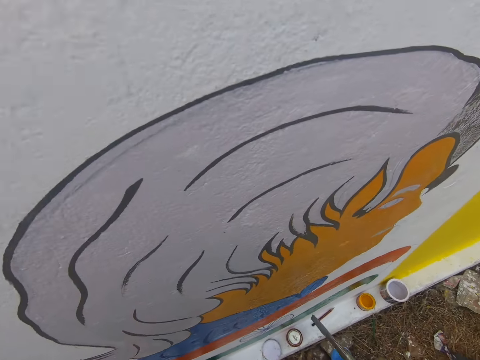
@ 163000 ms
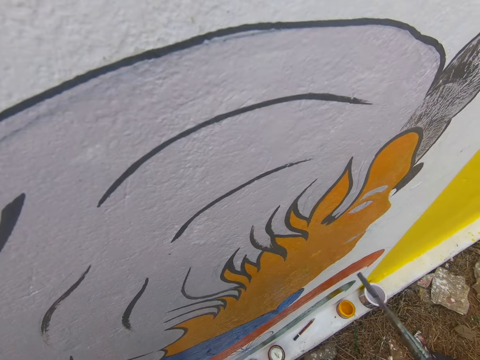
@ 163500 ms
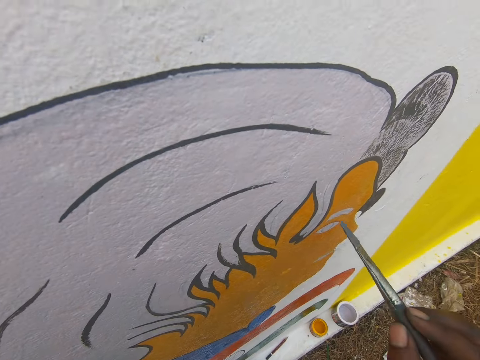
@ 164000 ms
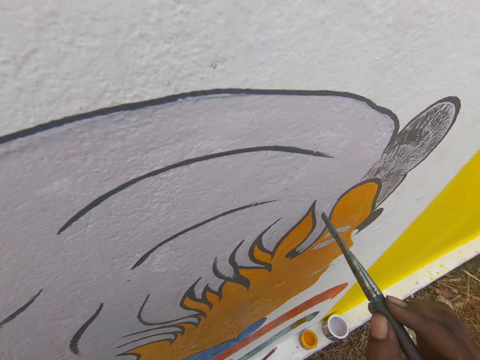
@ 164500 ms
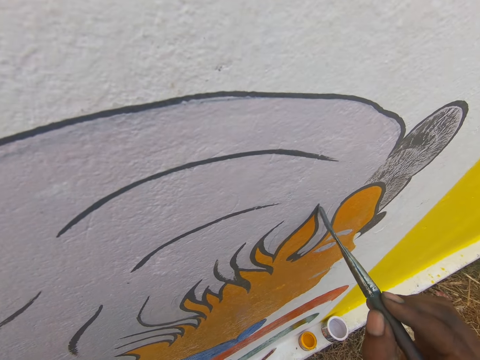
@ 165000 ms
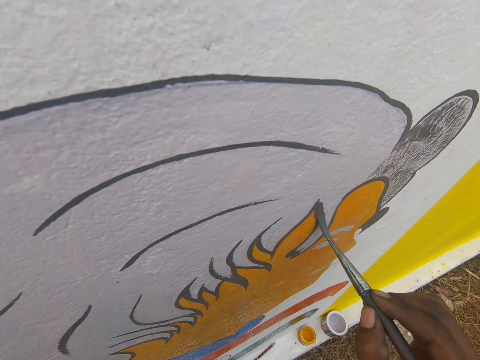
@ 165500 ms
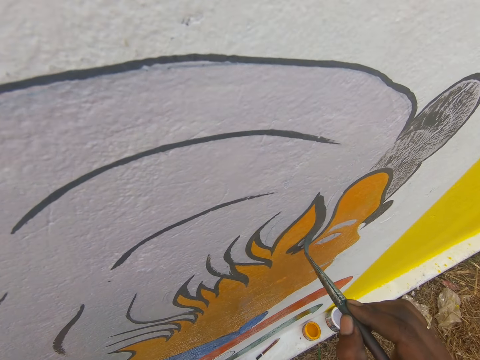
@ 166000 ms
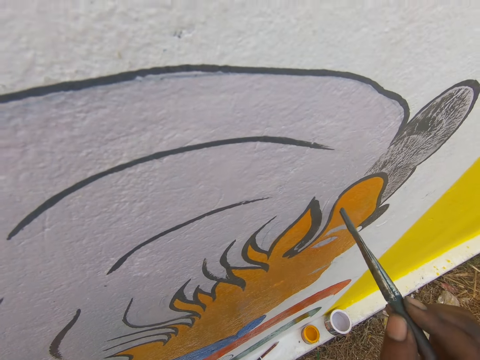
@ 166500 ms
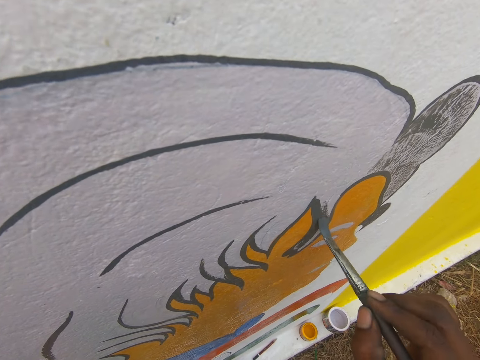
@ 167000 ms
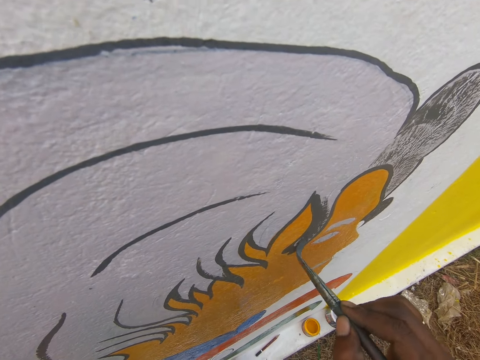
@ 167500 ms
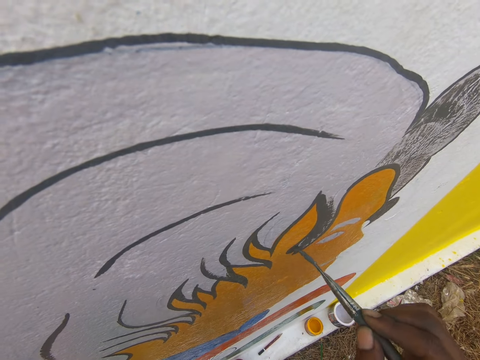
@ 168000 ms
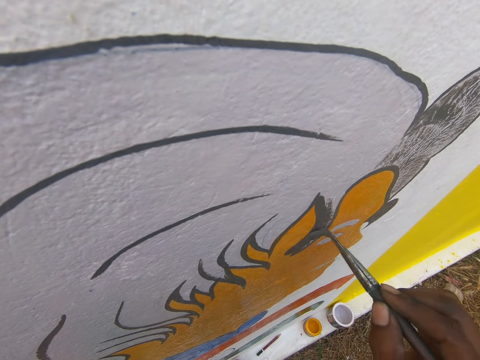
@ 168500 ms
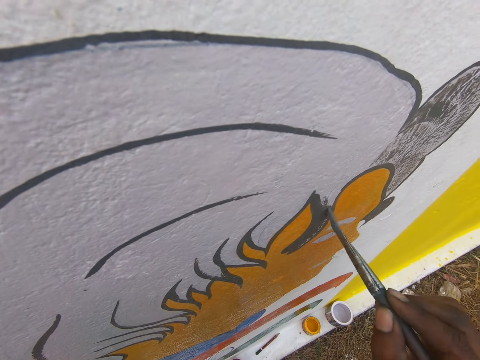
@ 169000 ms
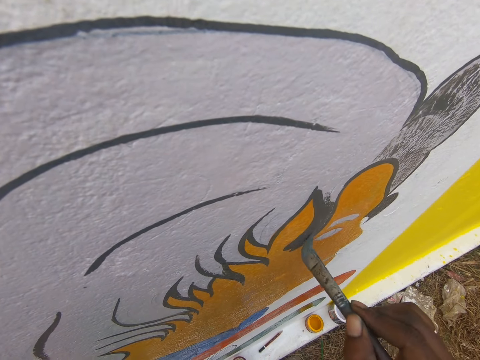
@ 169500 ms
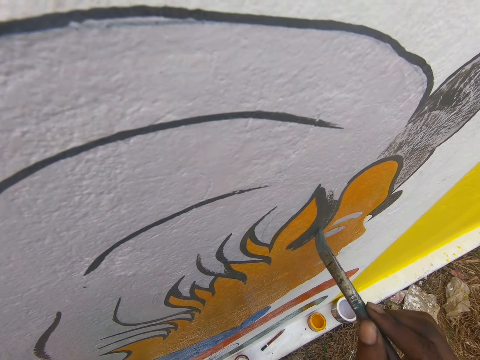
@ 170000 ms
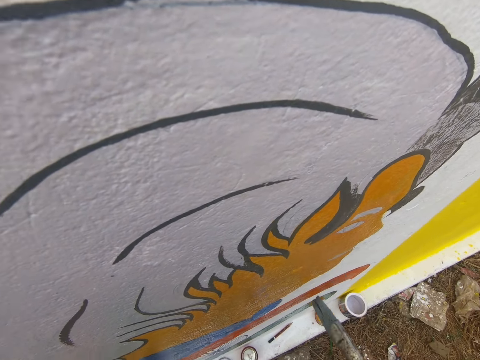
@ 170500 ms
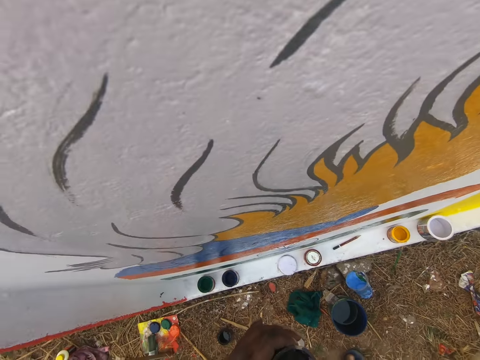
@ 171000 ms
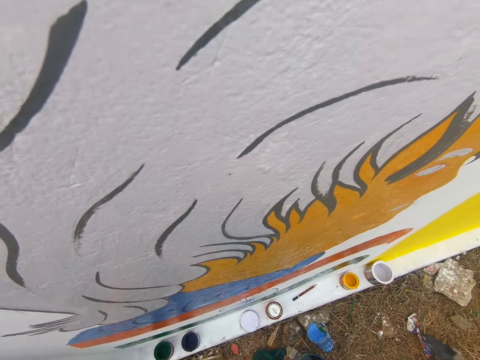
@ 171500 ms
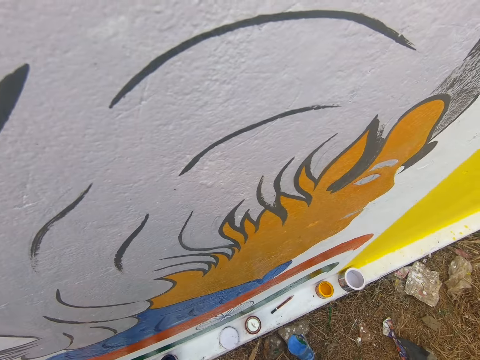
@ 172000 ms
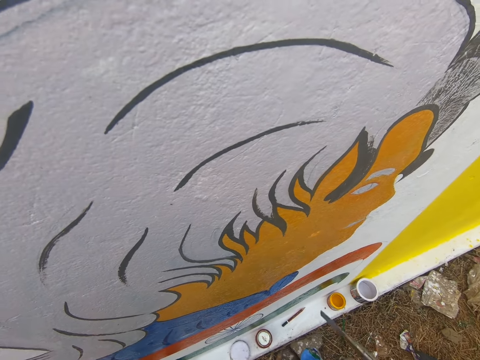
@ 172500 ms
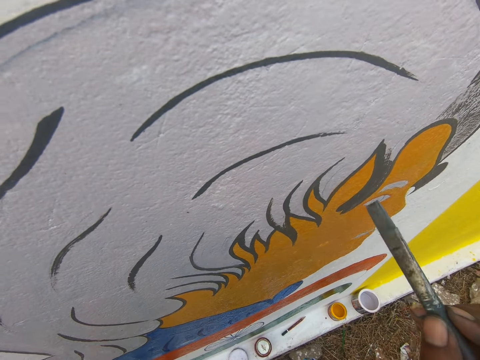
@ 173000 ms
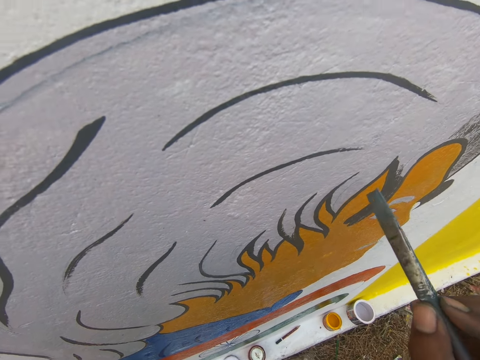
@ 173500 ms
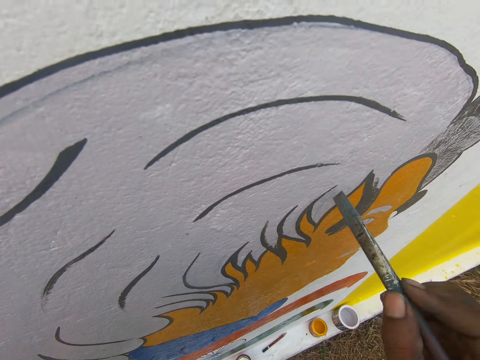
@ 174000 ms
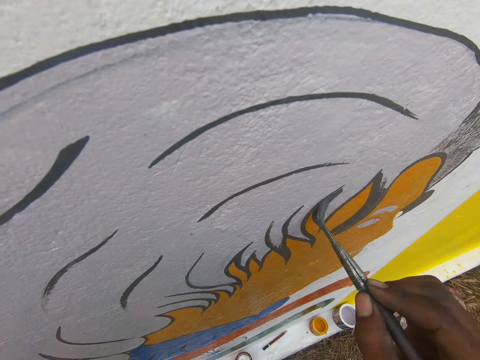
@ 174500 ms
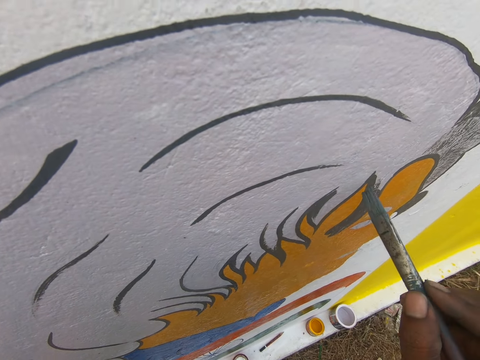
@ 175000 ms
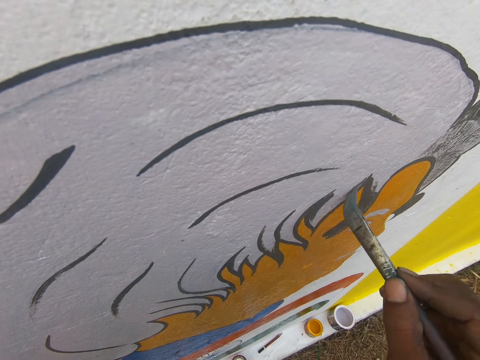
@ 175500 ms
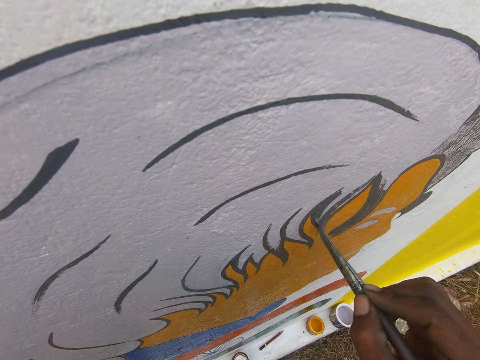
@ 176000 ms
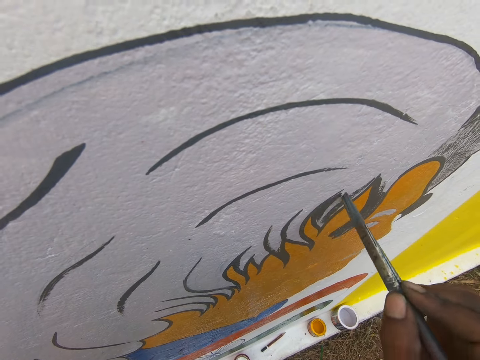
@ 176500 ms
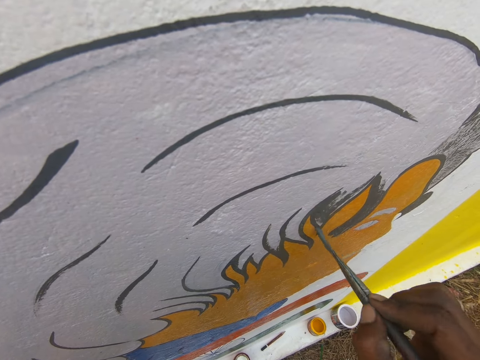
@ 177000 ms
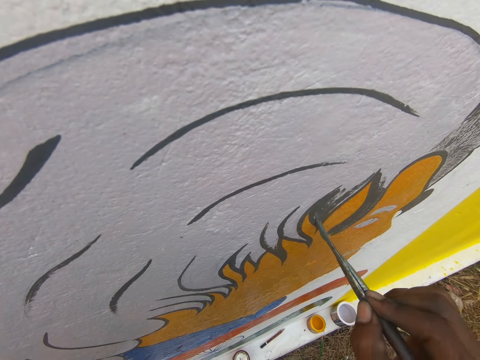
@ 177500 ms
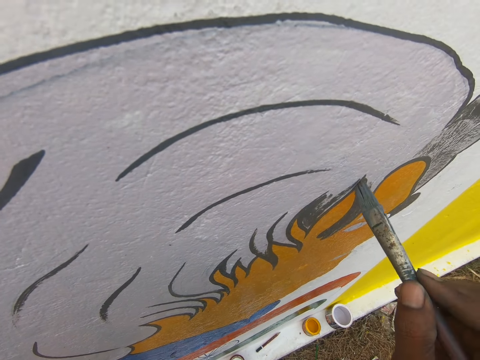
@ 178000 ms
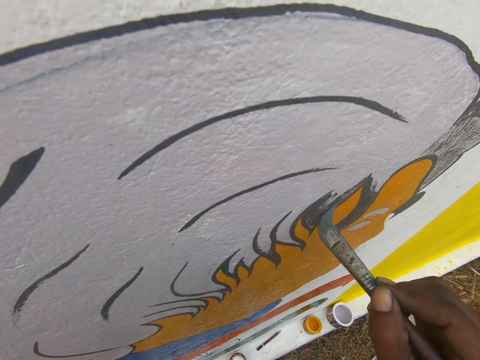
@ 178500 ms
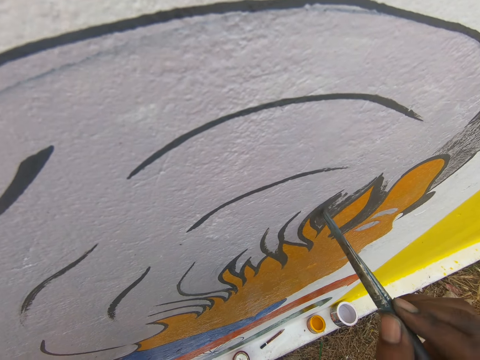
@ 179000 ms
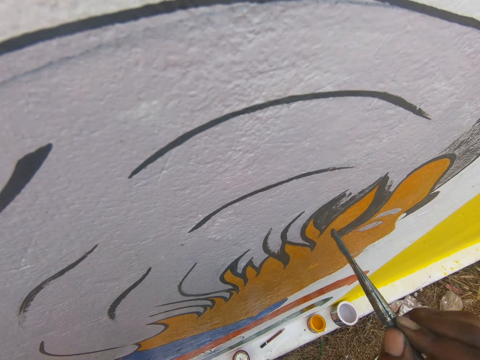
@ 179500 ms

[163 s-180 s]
The camera wearer draws the wall using an art paint brush. They dip the art paint brush in the paint container. They draw the wall using the art paint brush.

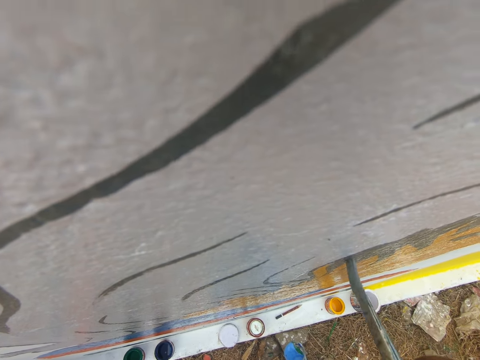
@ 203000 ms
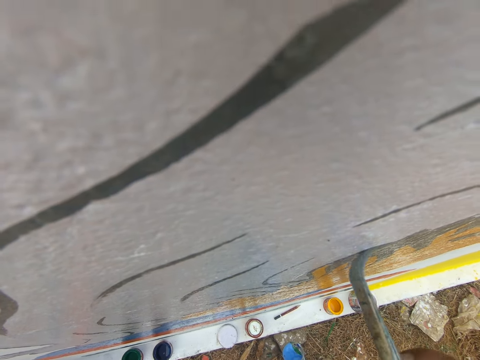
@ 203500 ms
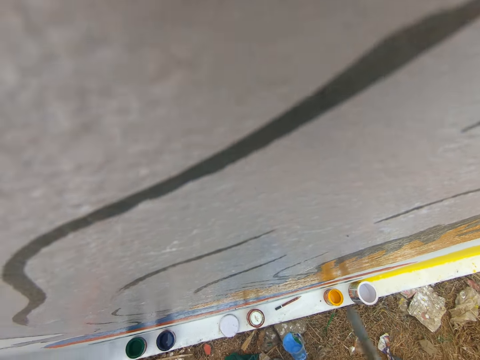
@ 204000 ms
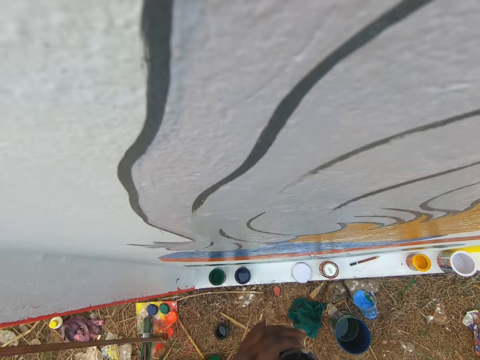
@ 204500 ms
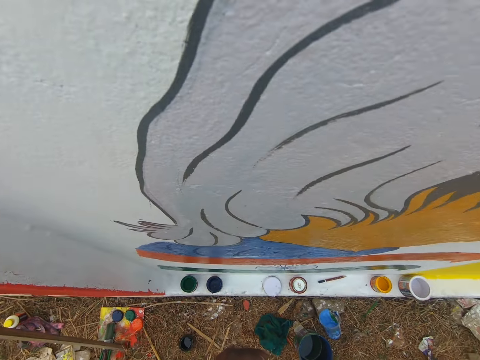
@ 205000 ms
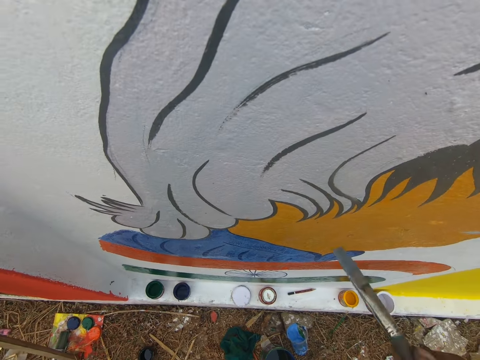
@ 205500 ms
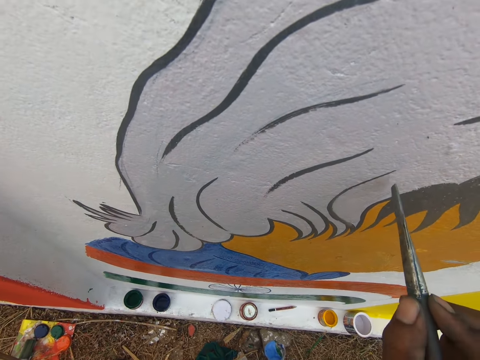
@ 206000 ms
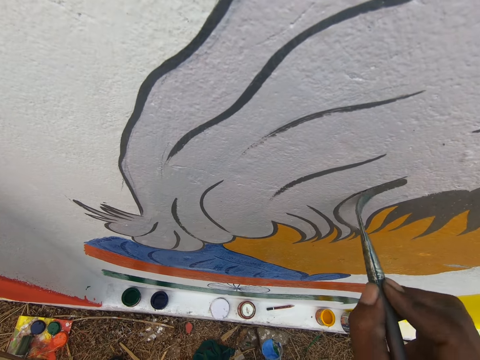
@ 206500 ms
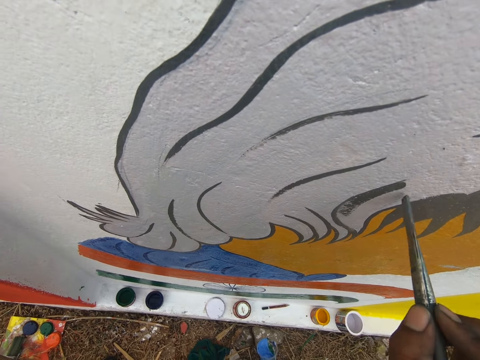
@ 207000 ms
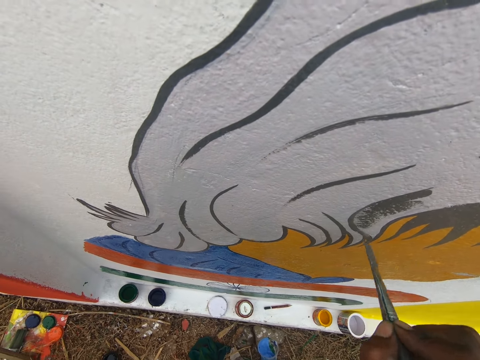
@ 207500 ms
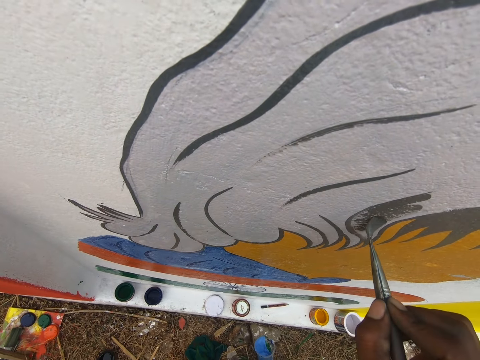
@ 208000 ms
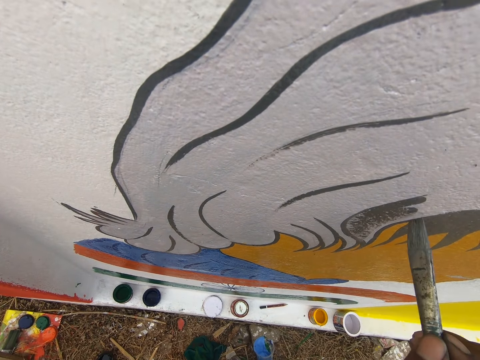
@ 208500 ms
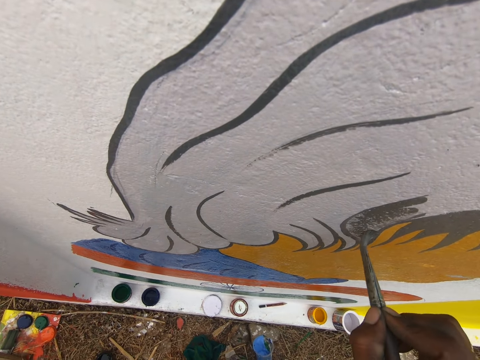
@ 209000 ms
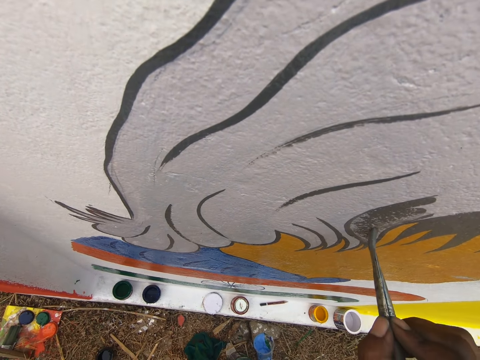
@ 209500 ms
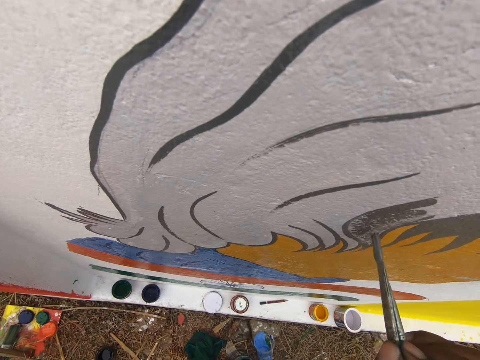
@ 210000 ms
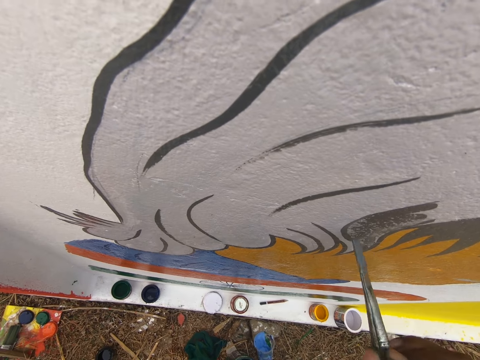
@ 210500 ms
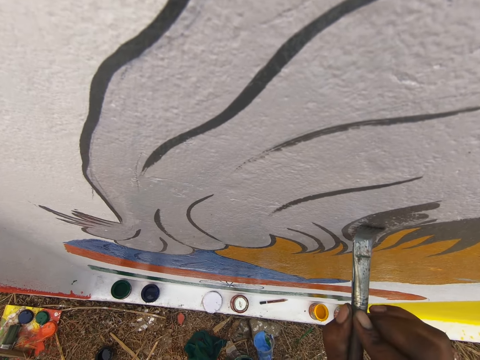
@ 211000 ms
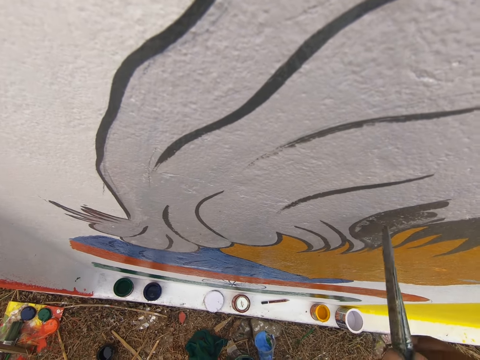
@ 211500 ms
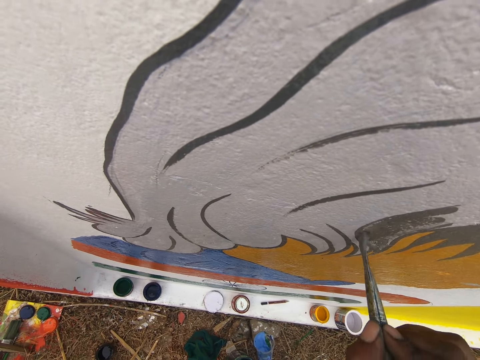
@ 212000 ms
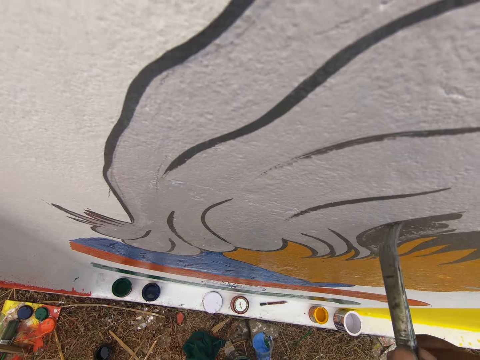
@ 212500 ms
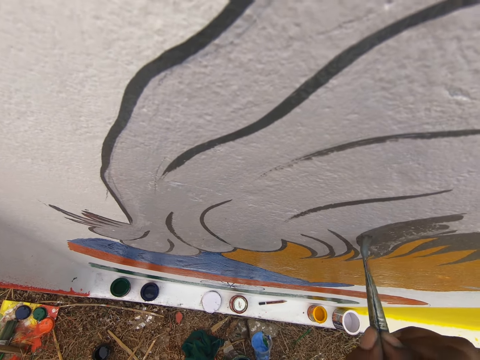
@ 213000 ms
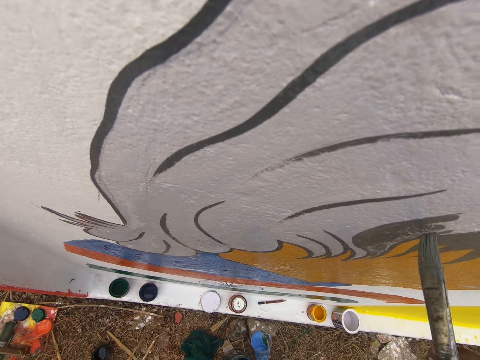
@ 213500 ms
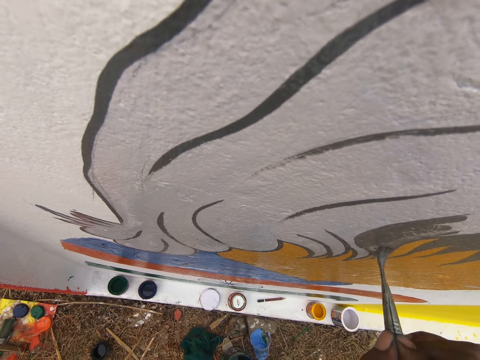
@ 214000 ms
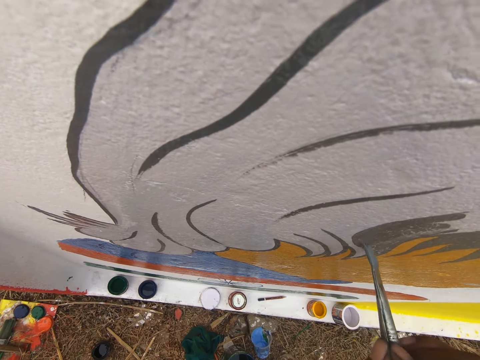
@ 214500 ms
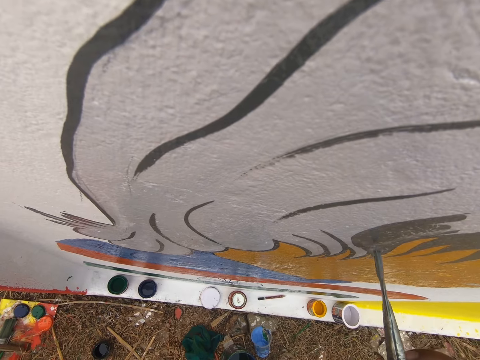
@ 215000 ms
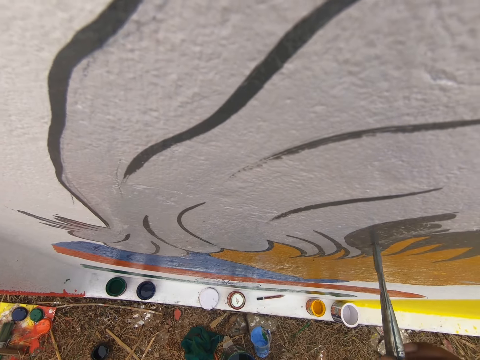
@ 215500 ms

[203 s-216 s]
The camera wearer dips the art paint brush in the paint container. They draw the wall using the art paint brush.
